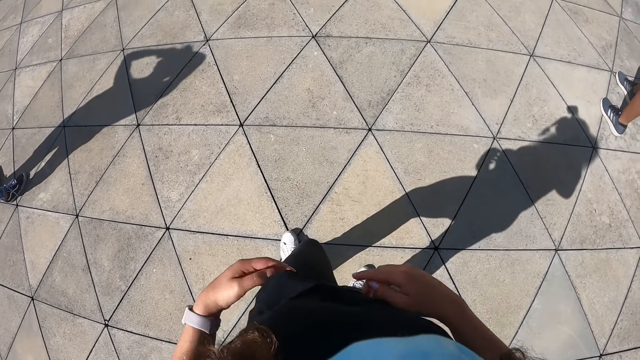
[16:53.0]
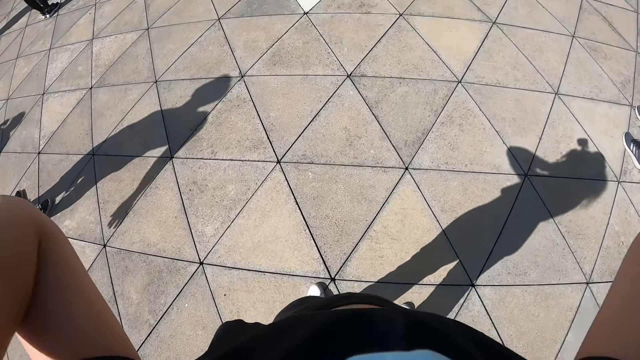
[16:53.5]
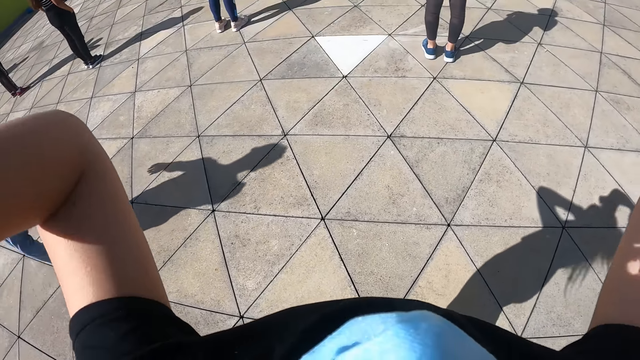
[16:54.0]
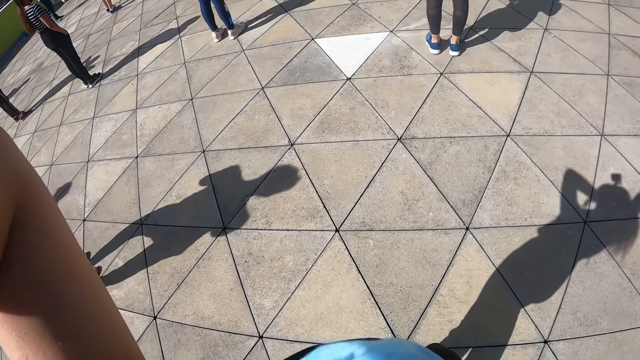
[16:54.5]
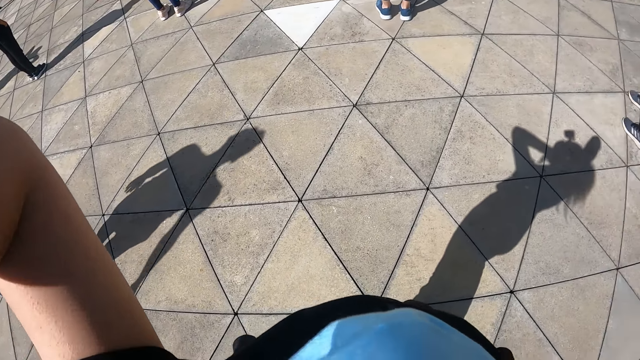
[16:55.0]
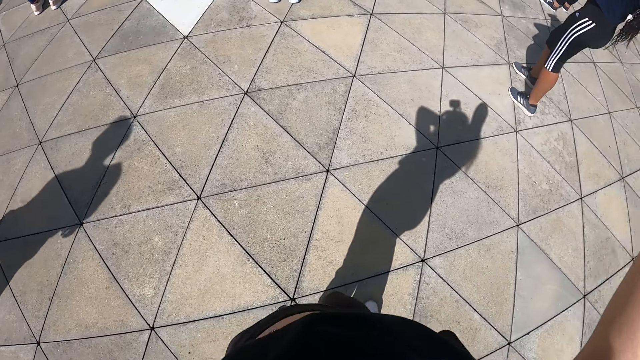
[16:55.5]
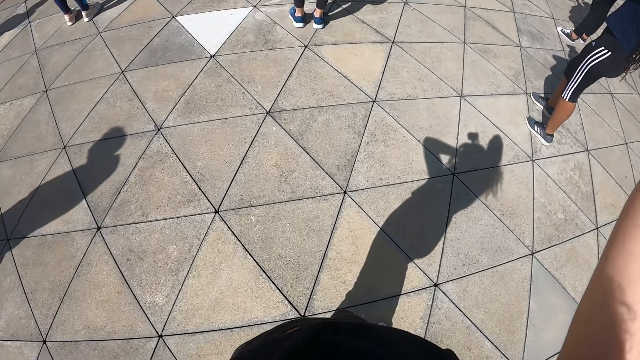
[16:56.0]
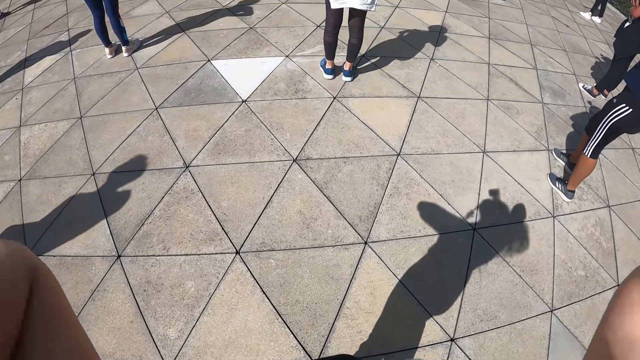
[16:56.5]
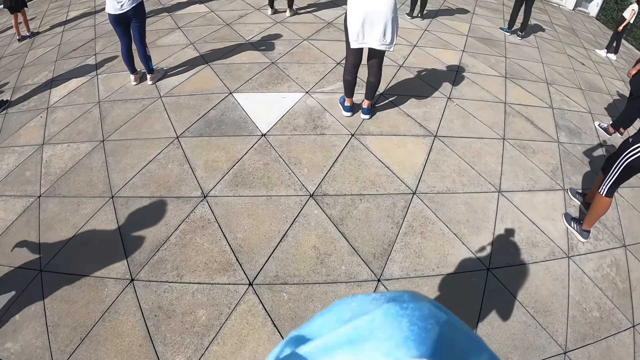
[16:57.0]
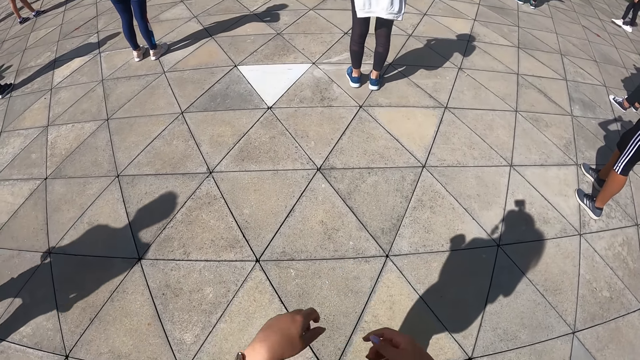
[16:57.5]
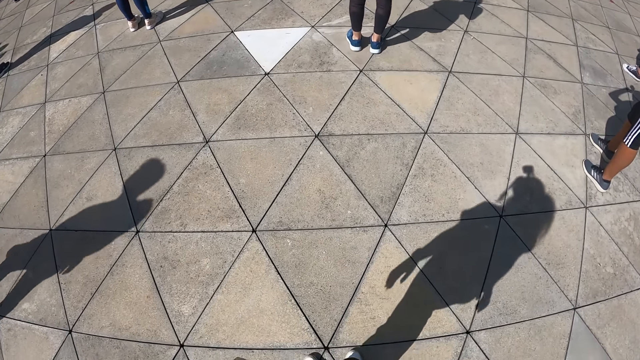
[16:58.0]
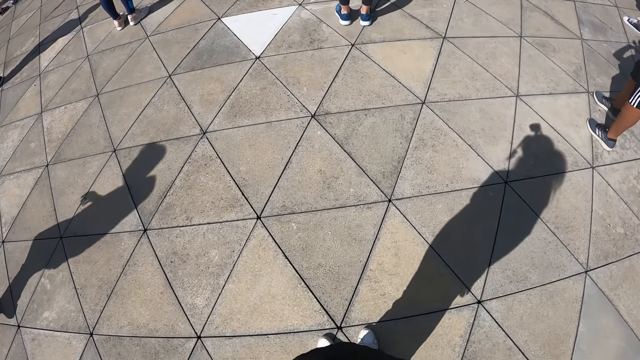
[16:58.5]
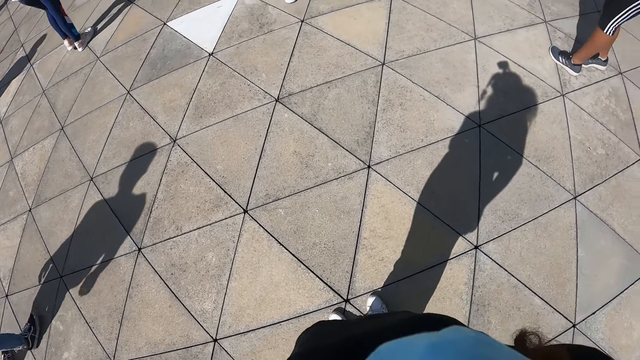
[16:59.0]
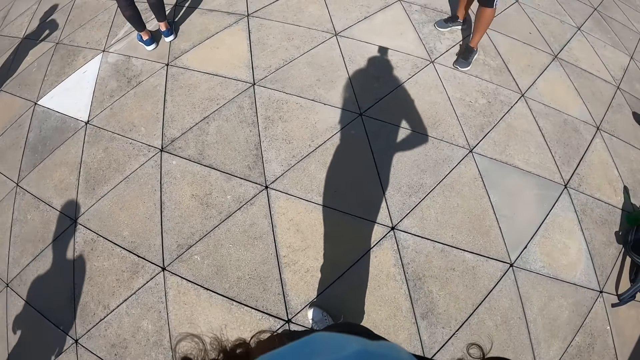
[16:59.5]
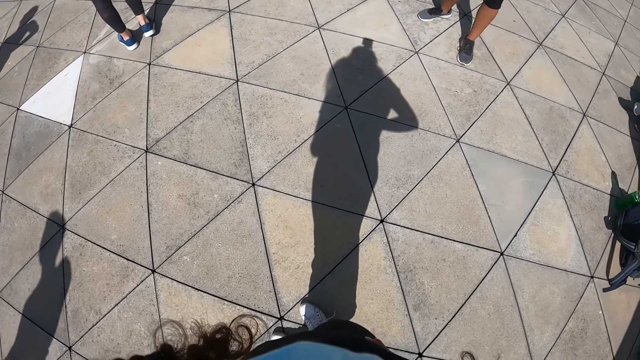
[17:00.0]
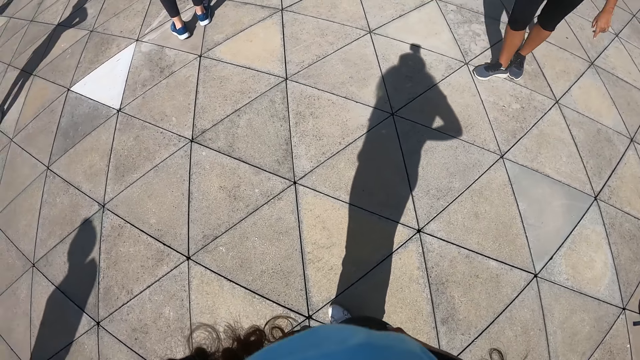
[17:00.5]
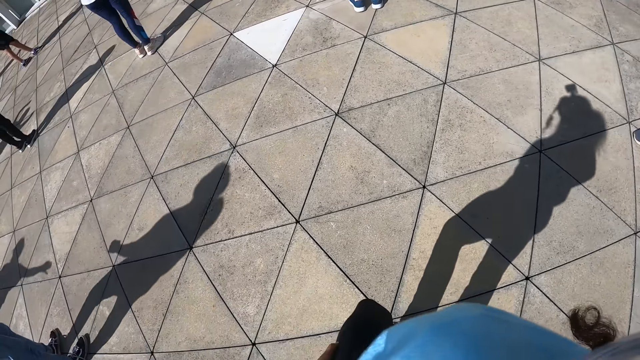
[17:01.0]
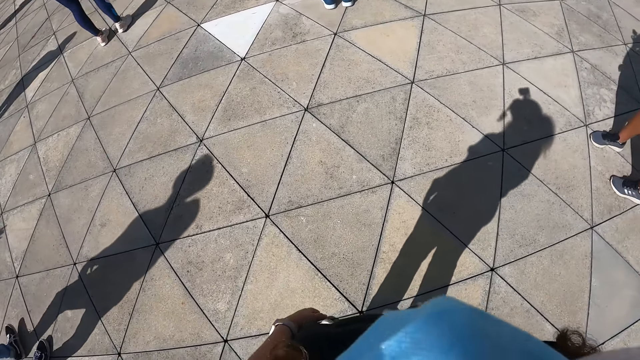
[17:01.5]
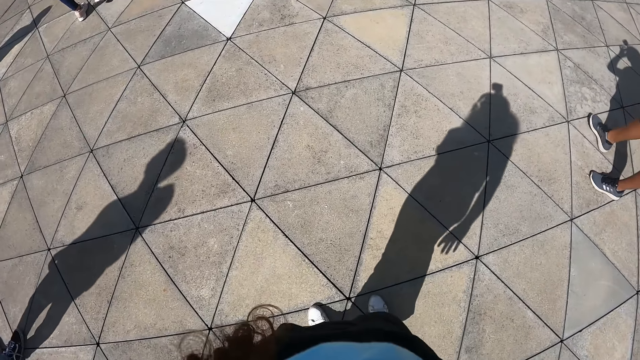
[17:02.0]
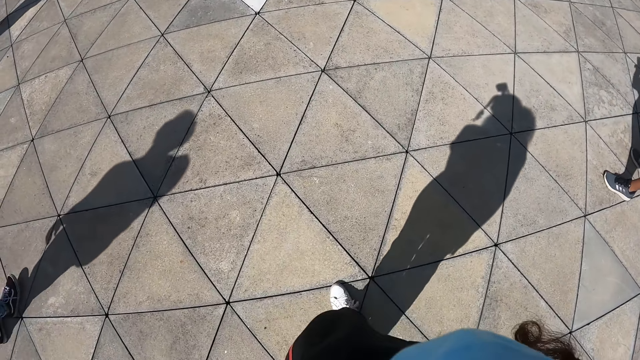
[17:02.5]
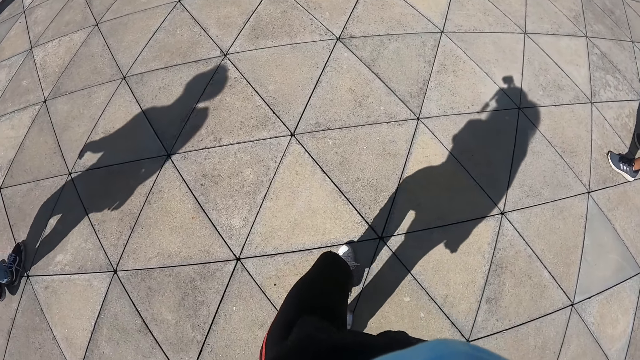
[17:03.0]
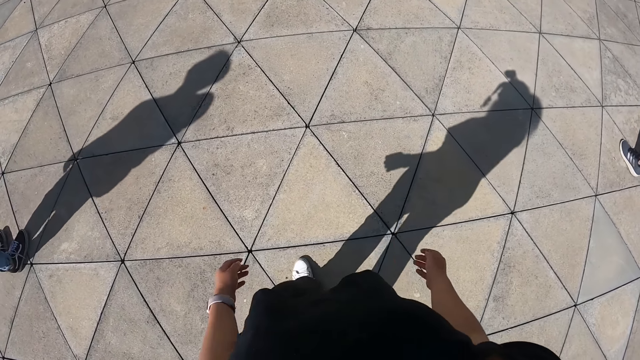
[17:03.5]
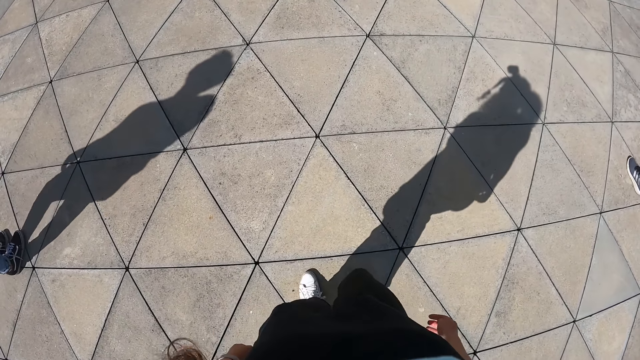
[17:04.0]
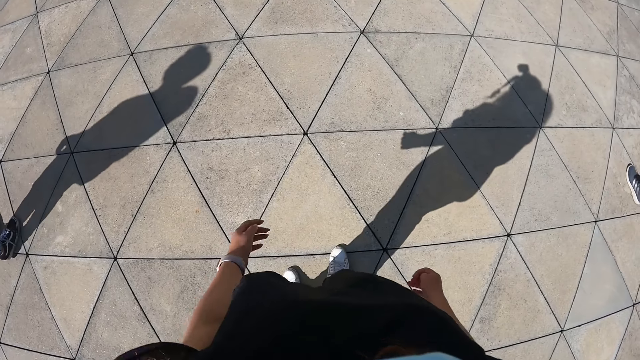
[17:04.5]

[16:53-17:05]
The camera wearer touches her head with both hands.

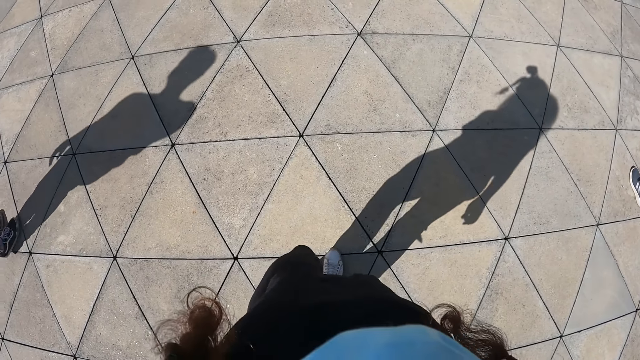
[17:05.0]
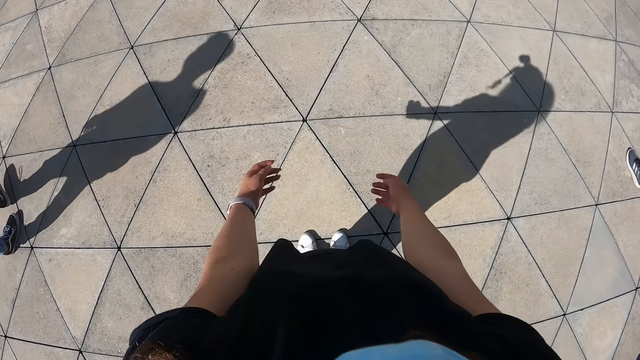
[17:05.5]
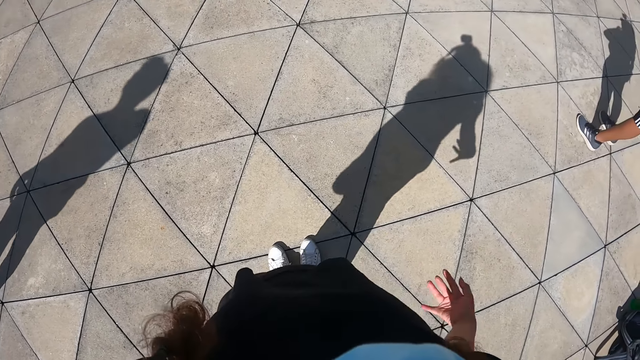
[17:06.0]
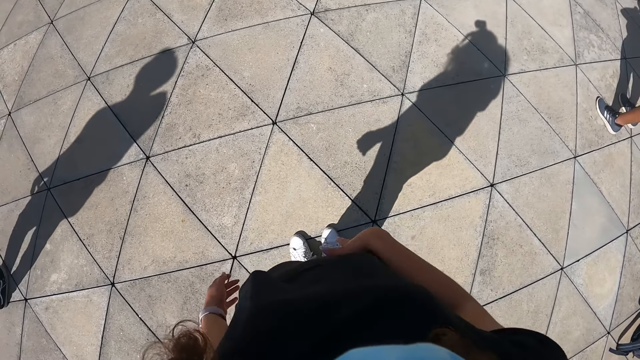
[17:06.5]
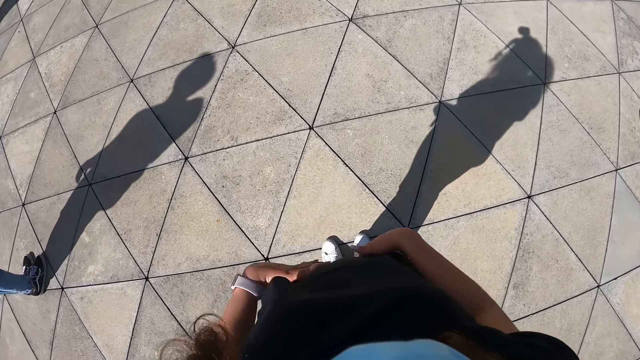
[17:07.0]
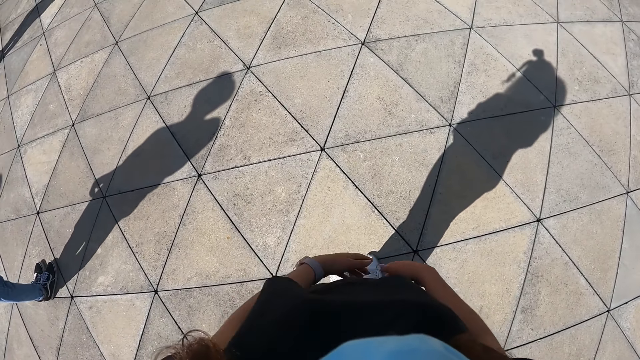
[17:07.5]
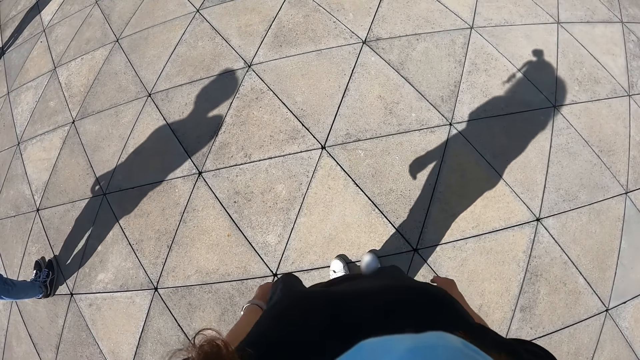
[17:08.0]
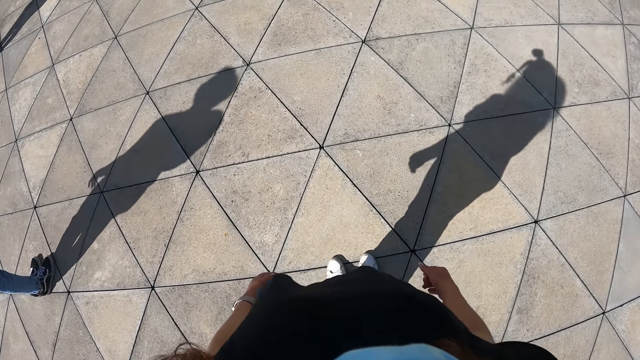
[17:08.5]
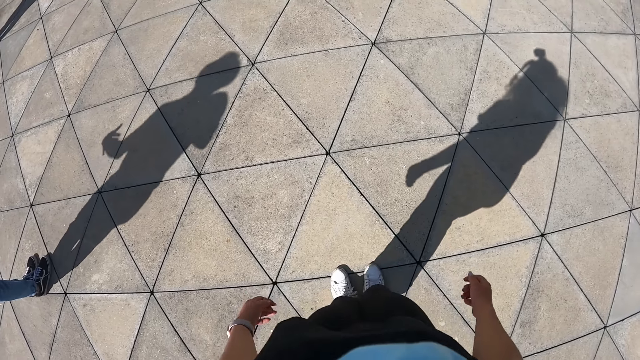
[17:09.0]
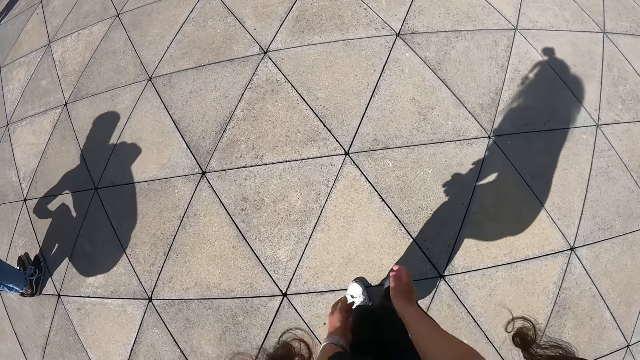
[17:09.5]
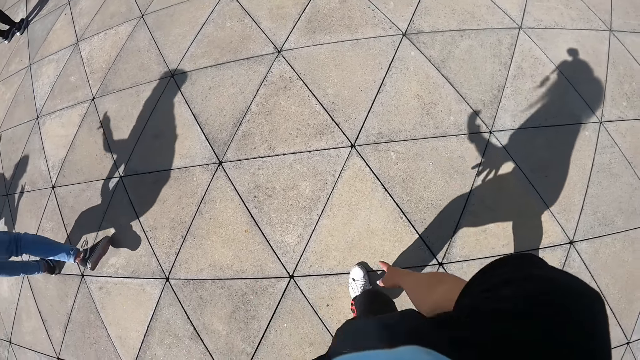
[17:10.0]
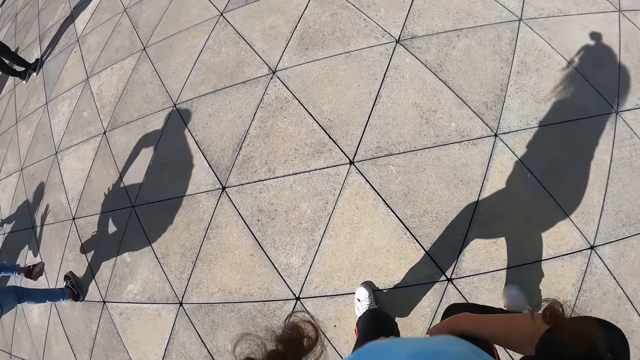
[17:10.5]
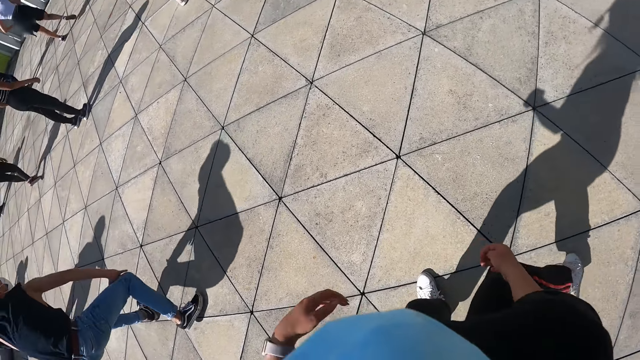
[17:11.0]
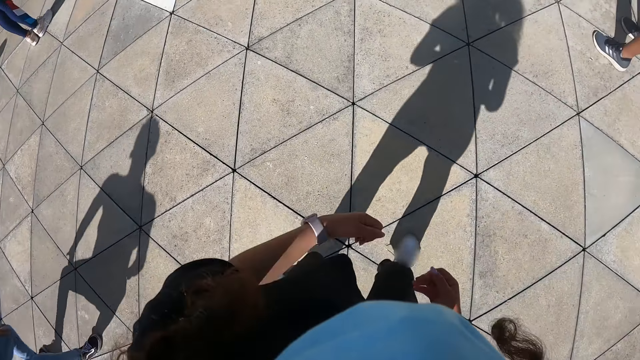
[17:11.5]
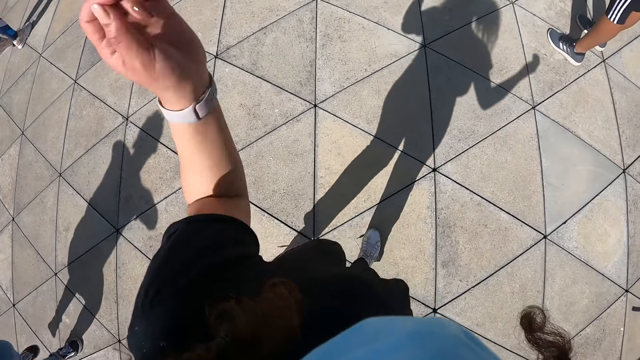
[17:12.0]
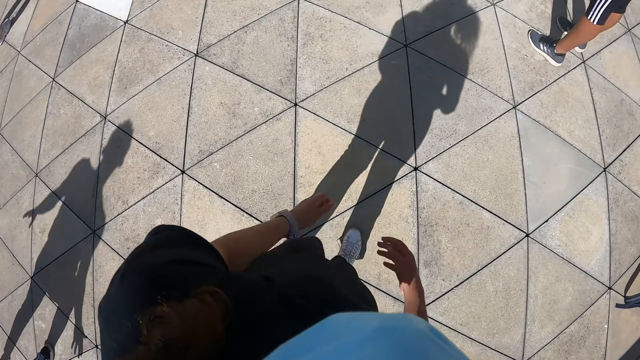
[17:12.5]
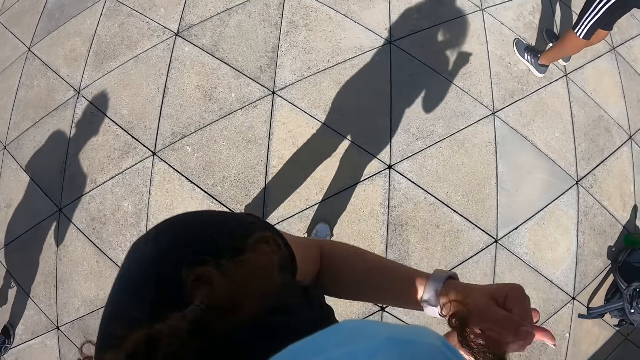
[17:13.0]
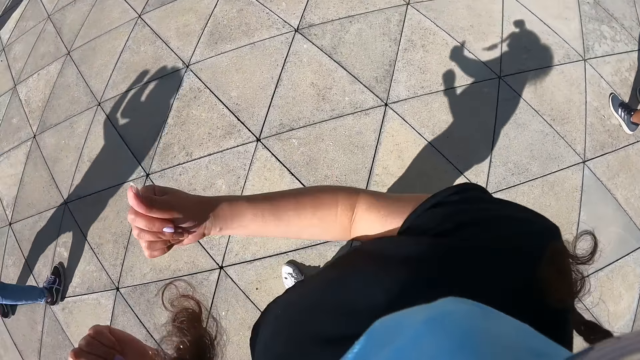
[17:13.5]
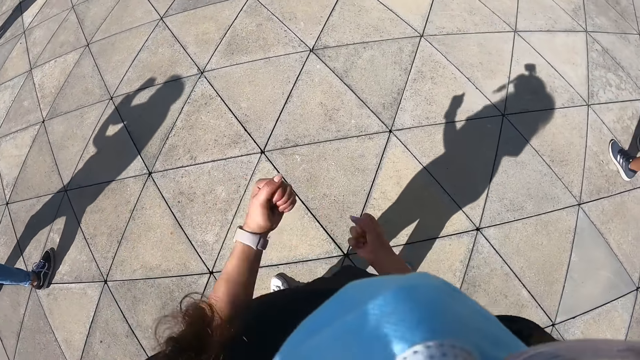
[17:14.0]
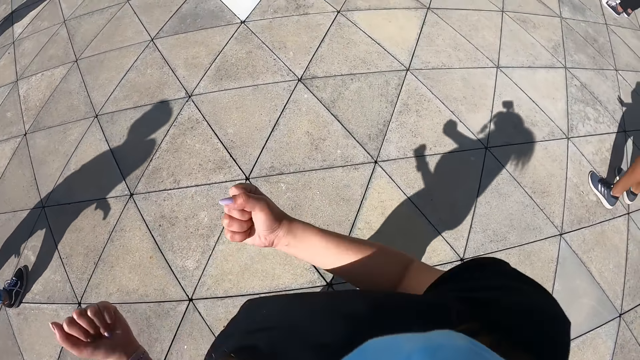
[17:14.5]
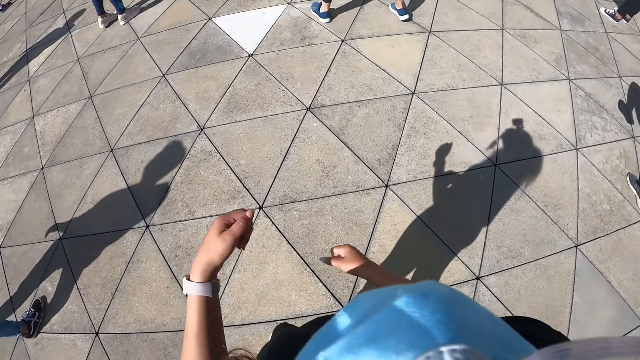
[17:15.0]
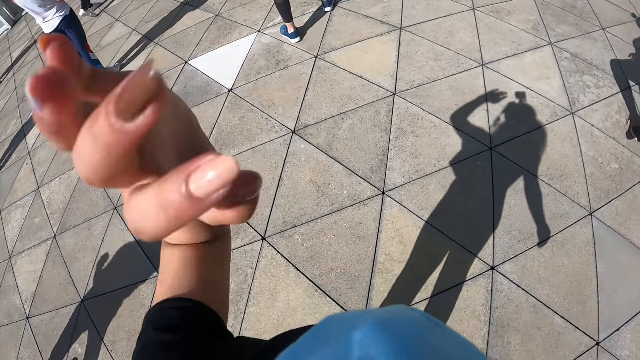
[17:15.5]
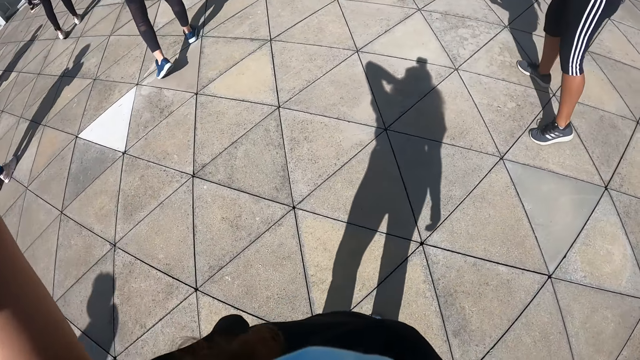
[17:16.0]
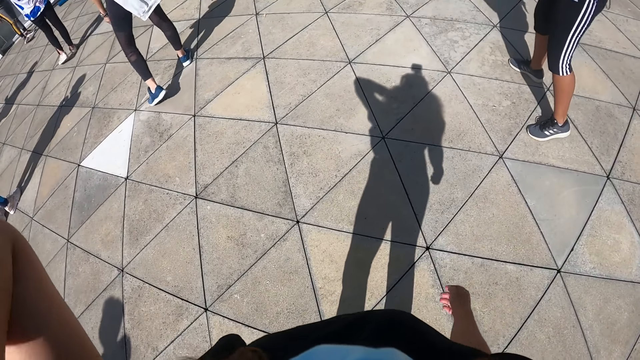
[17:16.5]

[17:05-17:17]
The camera wearer dances. She stretches her legs. She touches her face or hair with her left hand.
